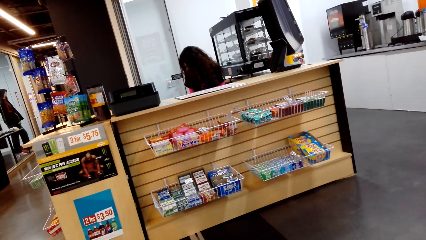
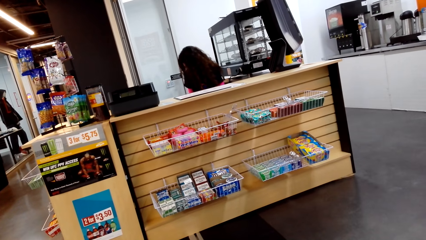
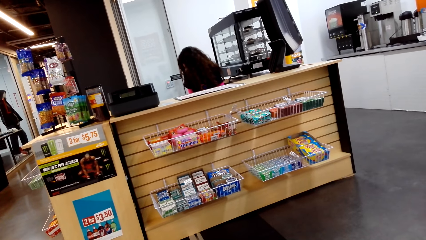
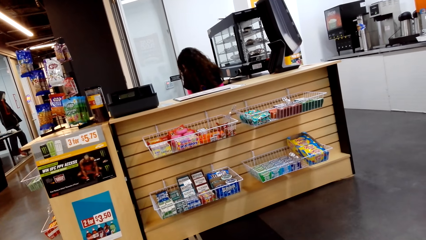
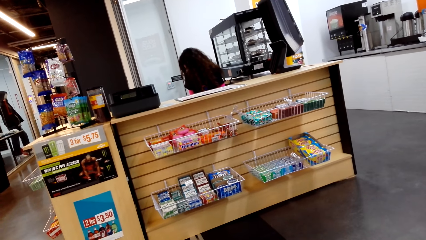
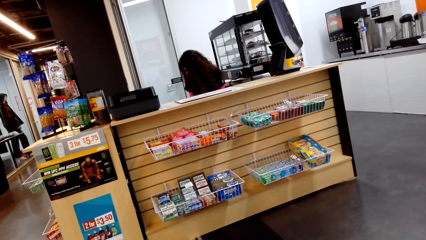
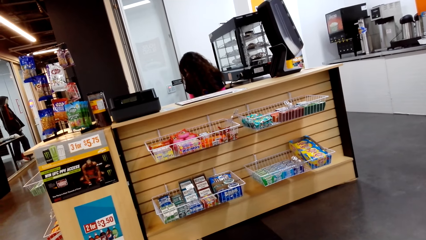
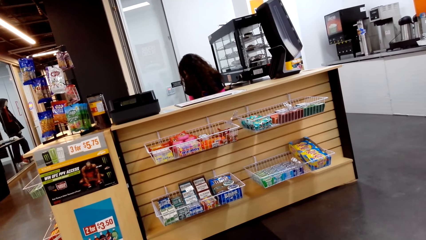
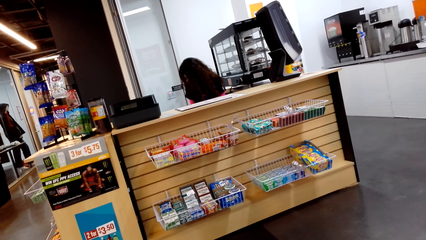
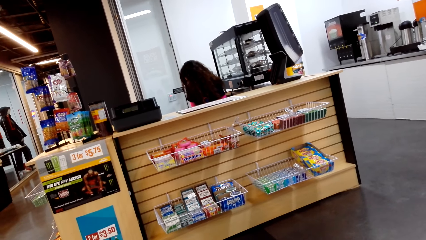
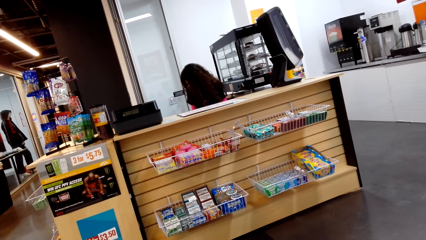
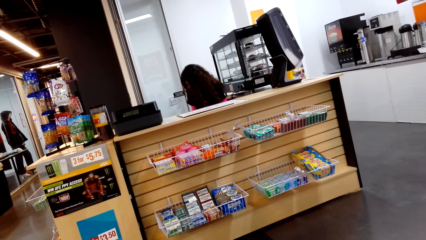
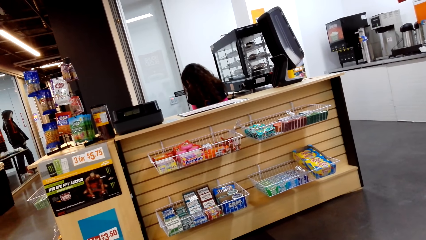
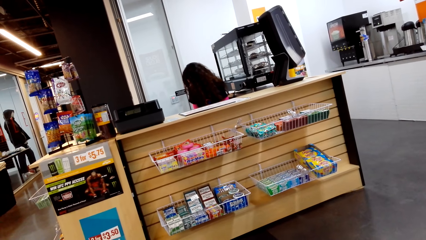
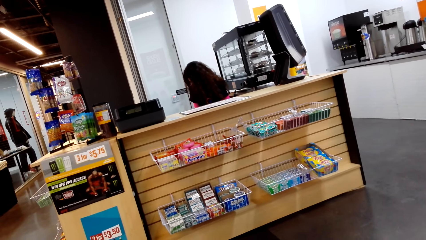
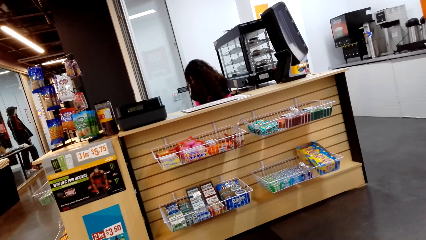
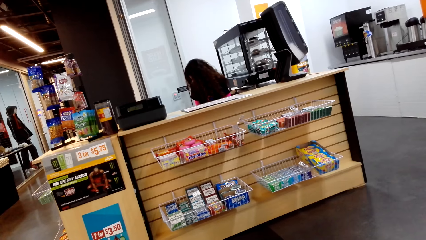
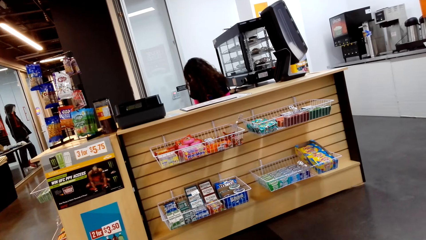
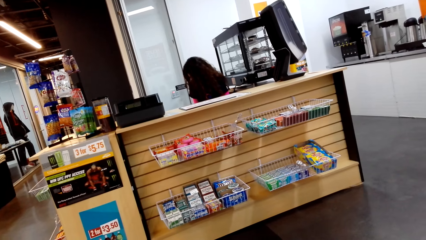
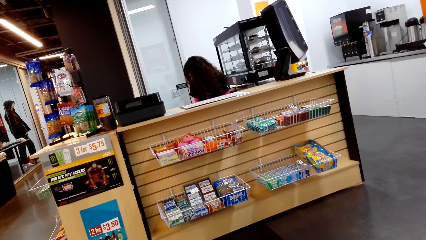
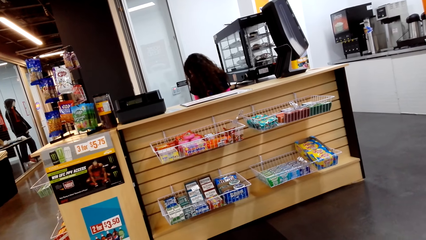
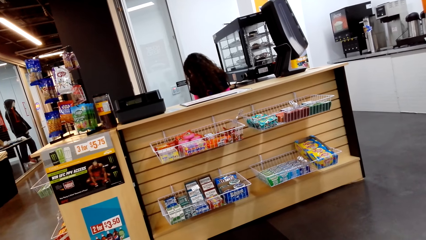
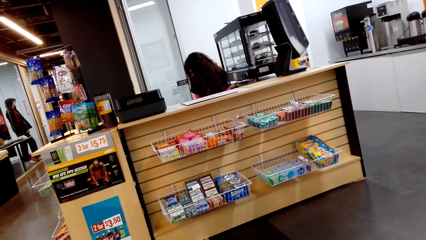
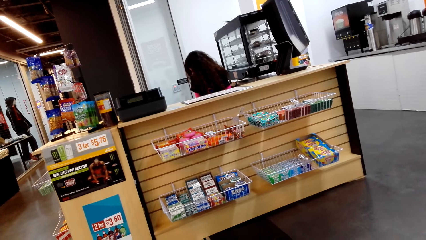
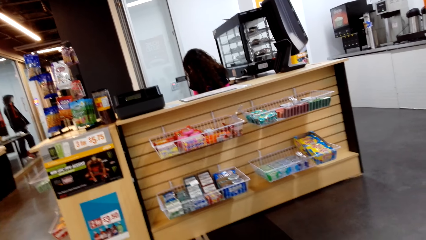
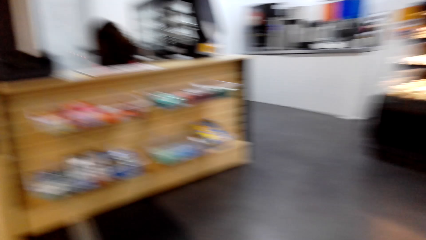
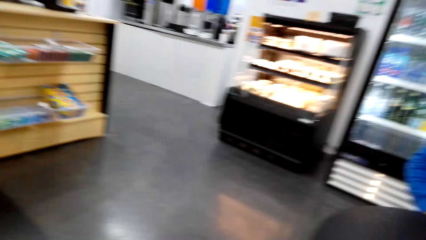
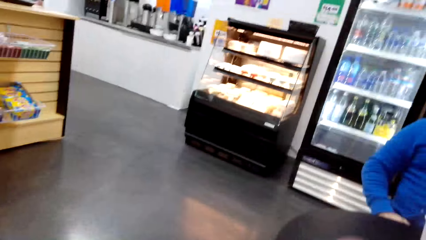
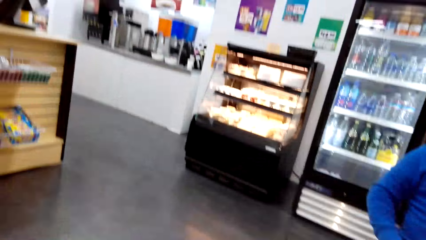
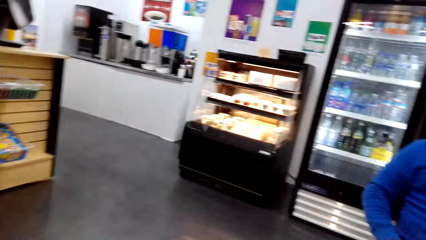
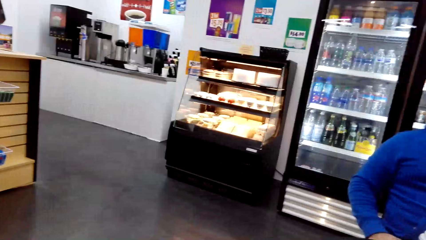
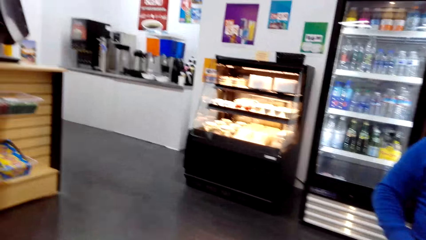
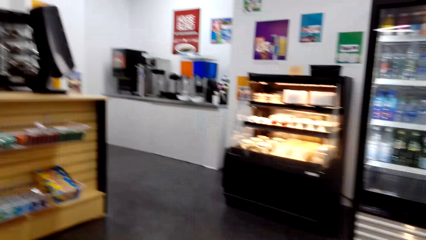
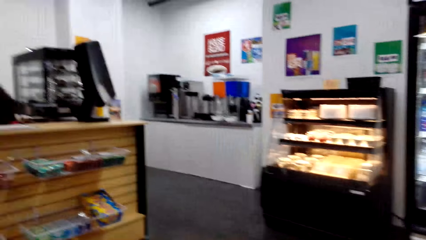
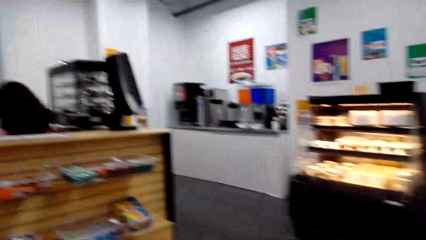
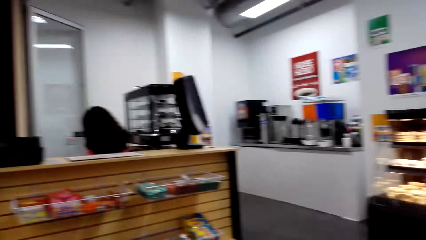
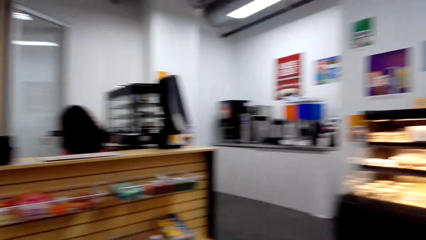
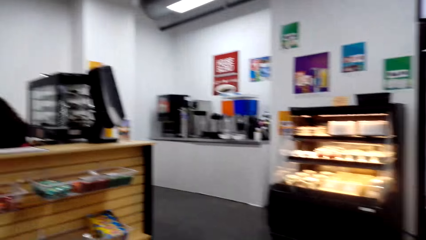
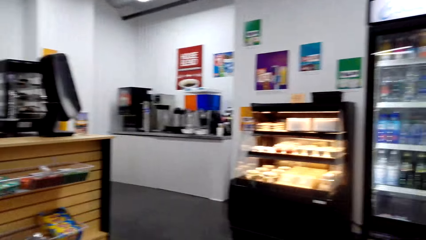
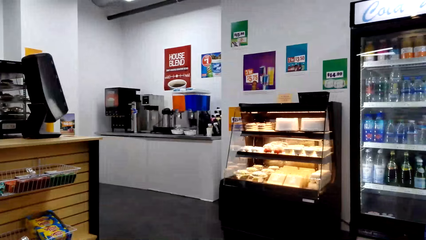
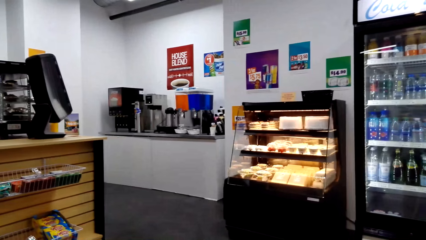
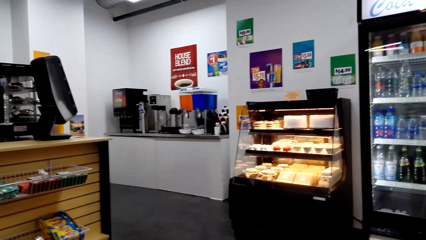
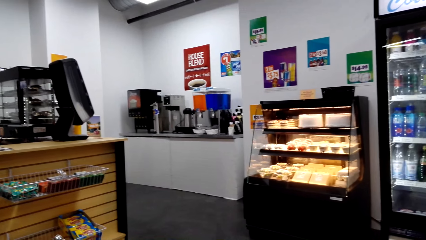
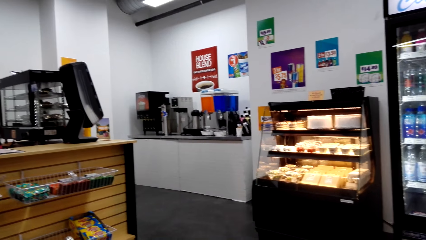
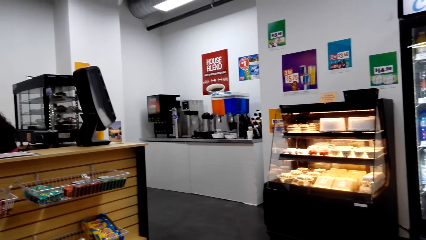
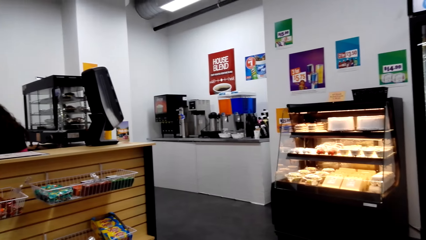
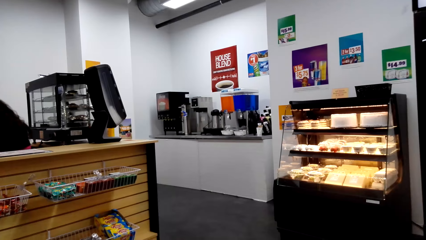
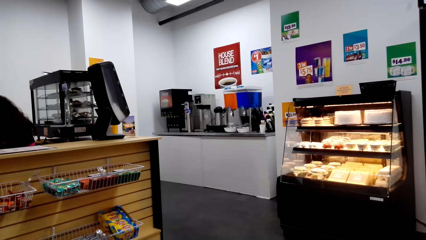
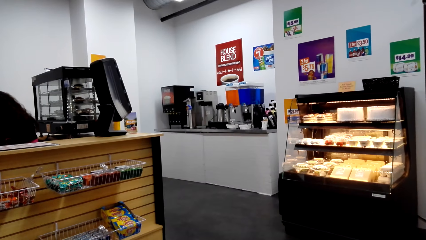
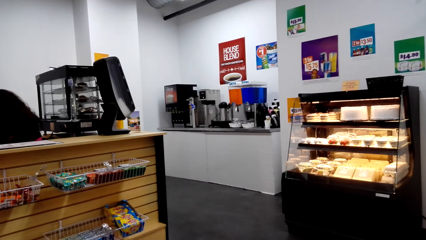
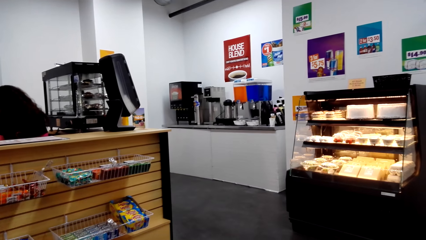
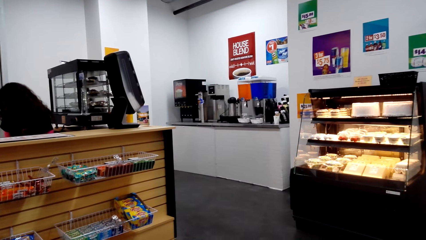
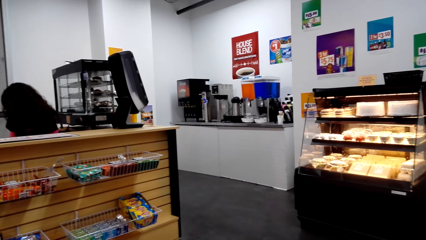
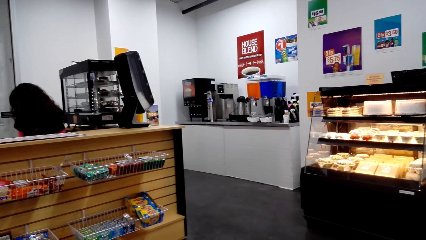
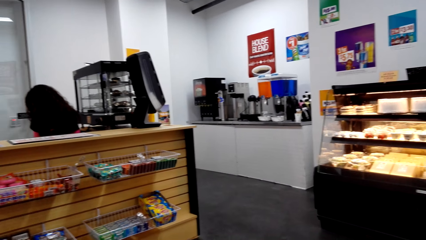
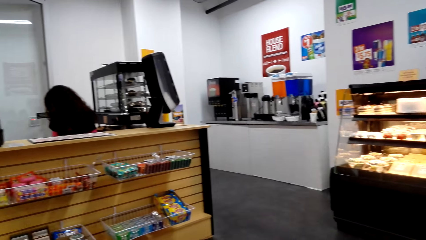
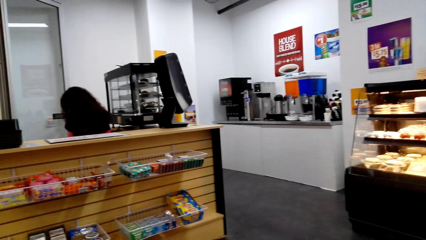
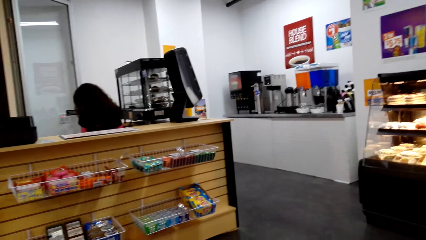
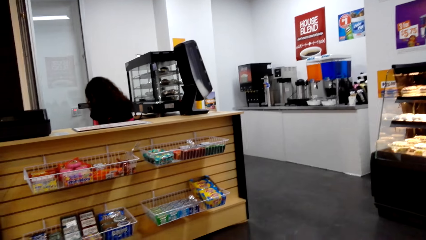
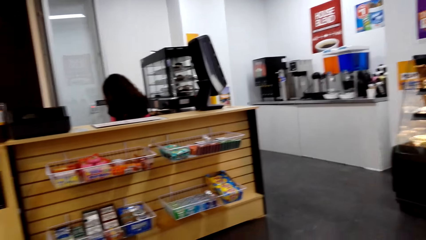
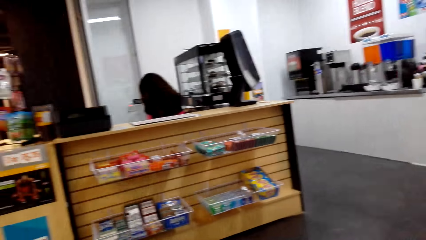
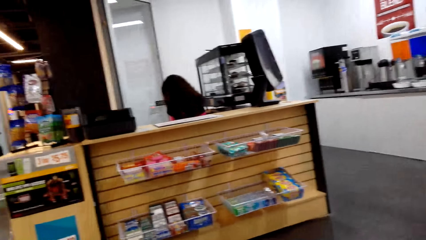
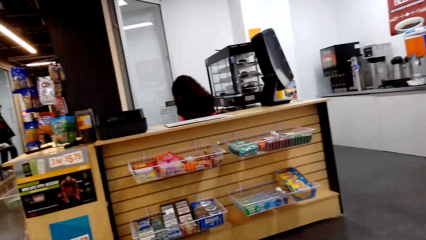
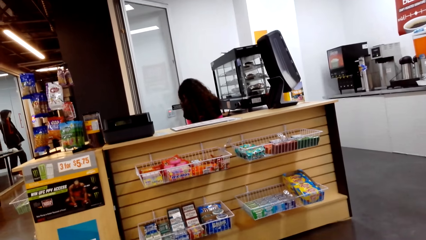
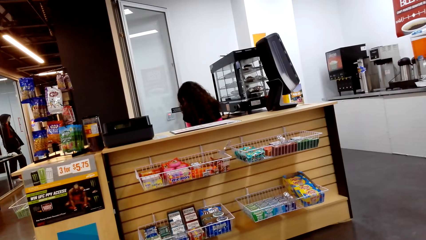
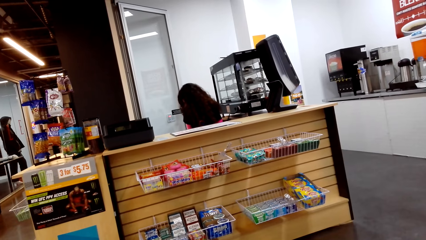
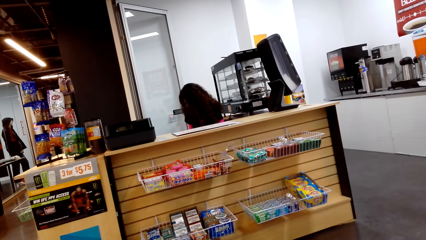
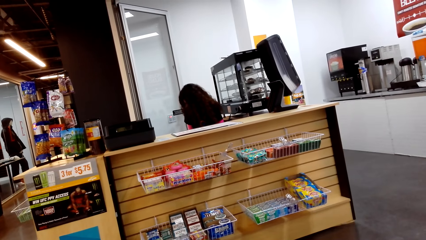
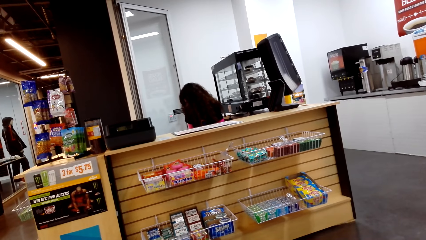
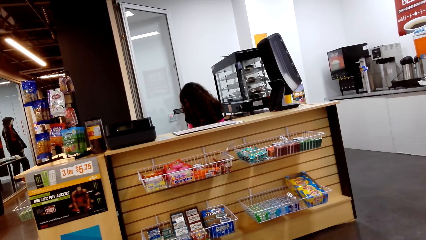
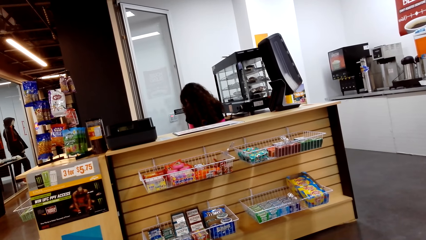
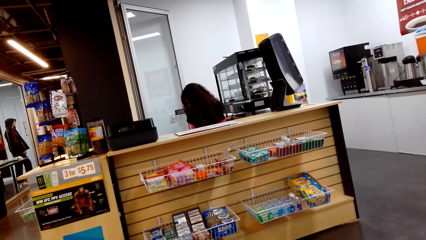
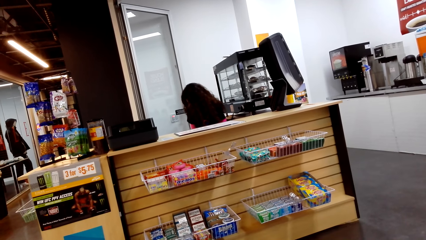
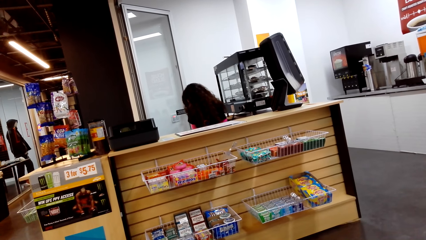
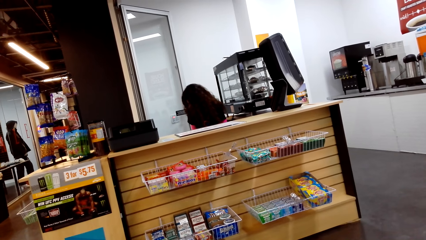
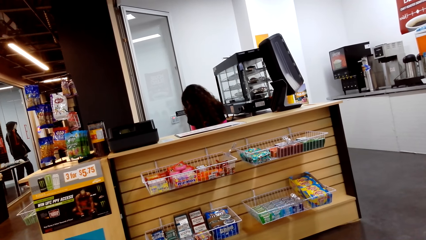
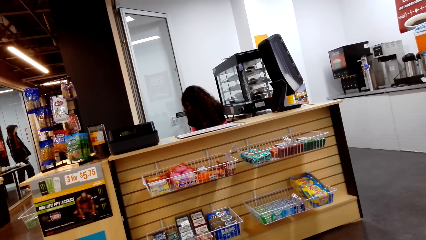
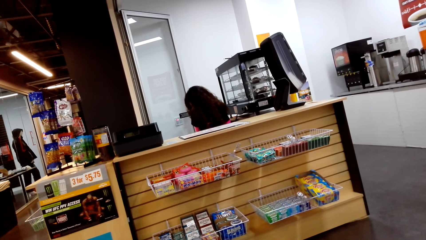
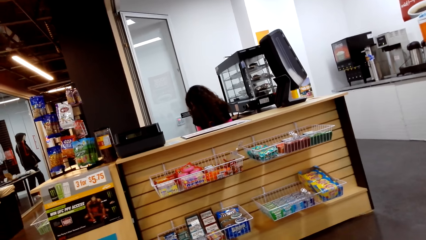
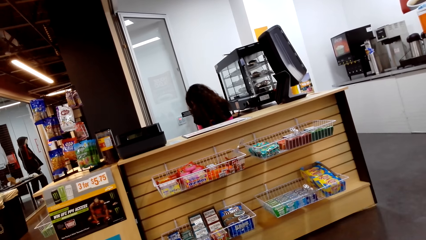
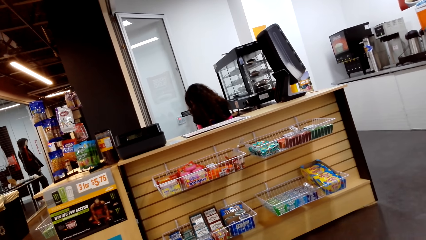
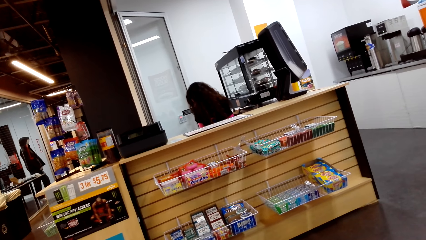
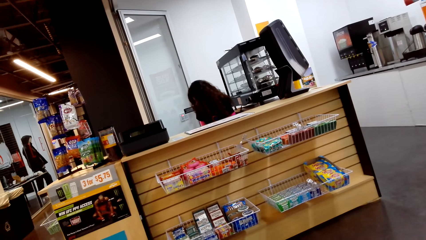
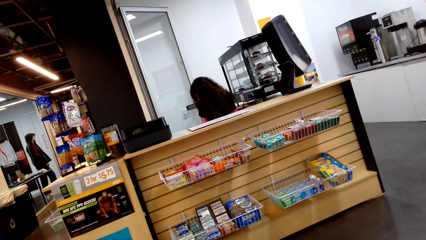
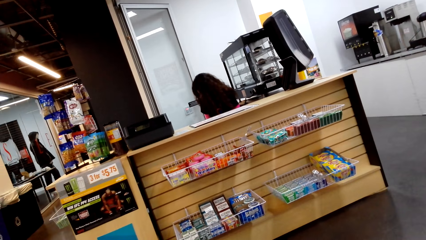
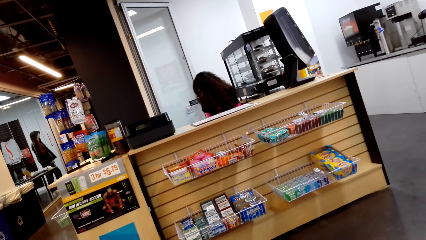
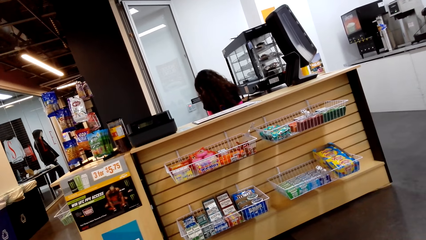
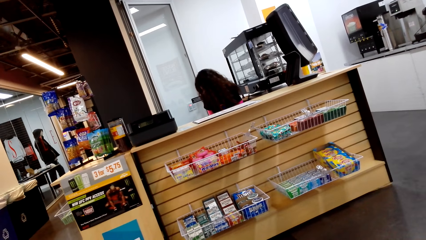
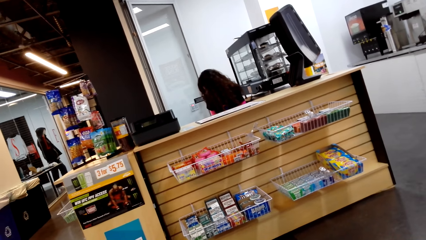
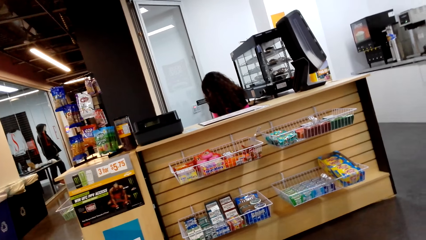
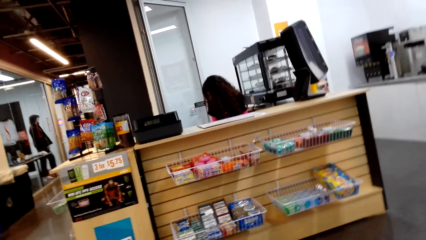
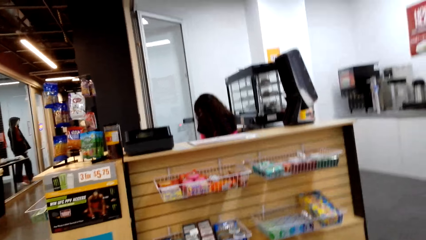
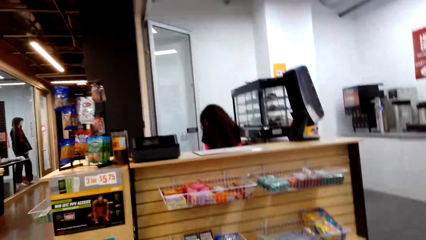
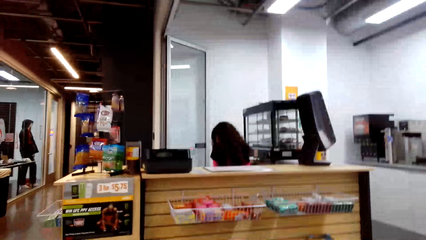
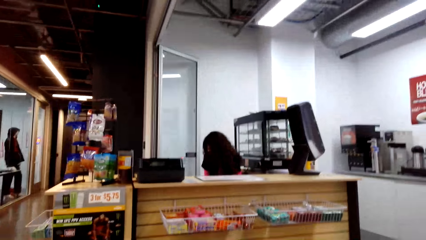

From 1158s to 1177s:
The camera wearer gazes at the cake display counter. They gaze at the checkout counter.
